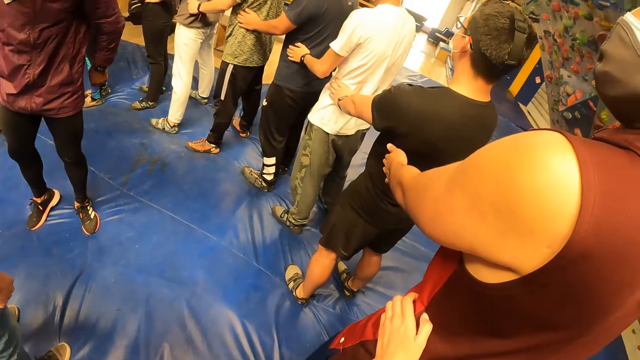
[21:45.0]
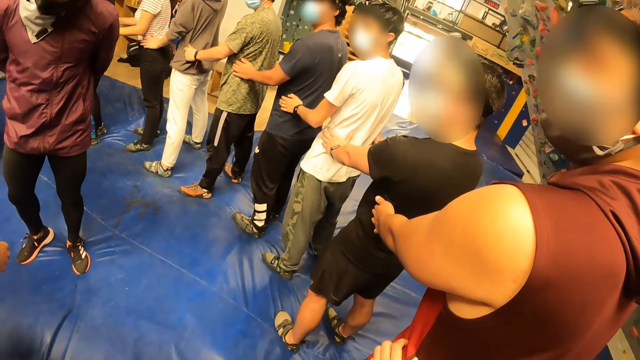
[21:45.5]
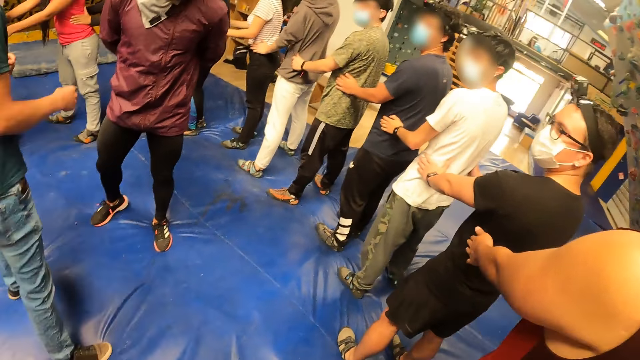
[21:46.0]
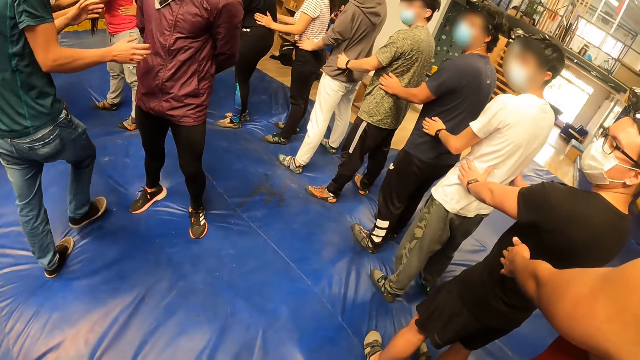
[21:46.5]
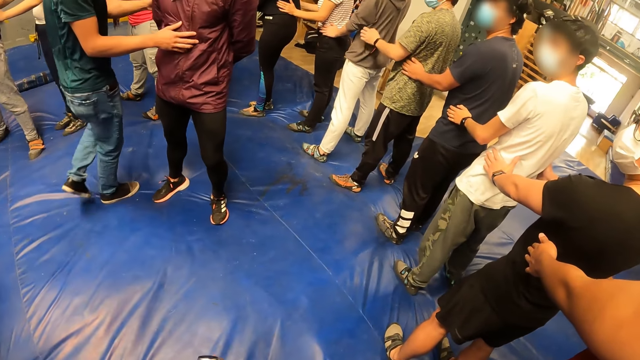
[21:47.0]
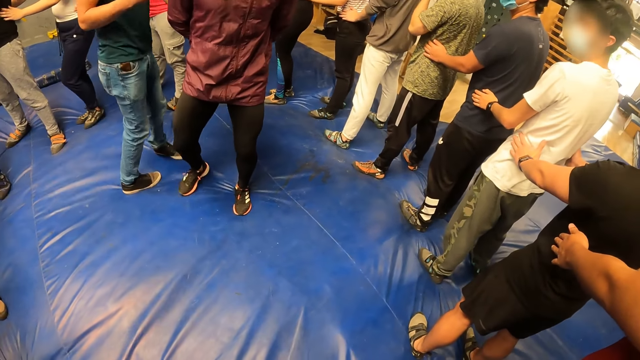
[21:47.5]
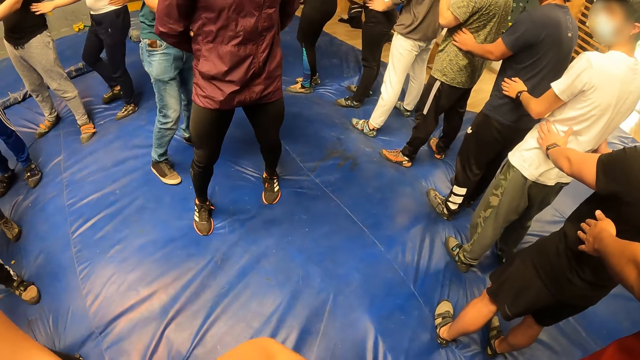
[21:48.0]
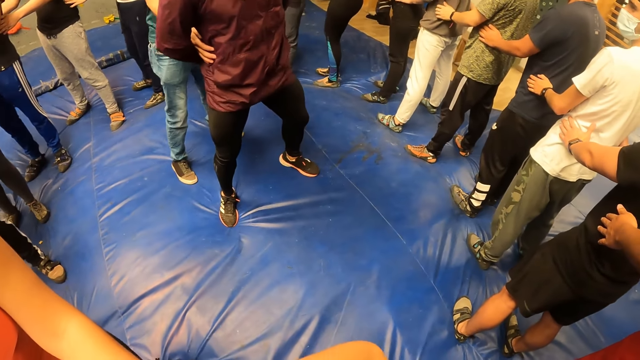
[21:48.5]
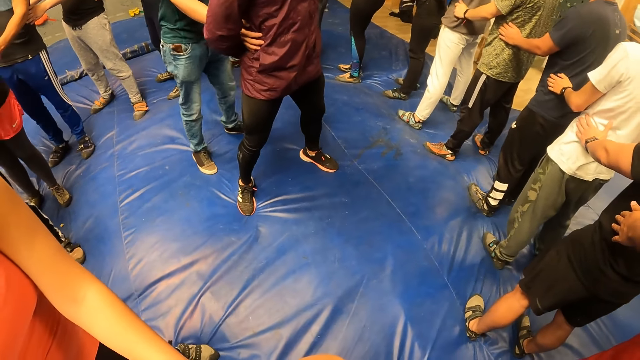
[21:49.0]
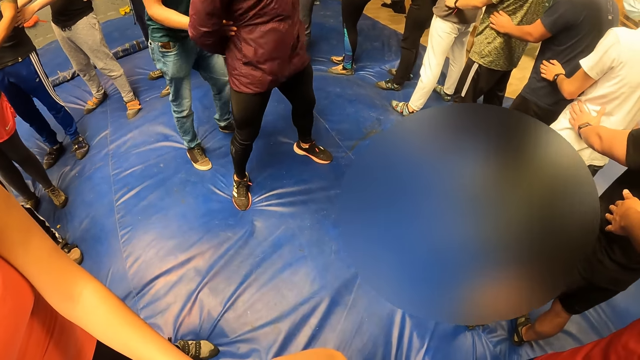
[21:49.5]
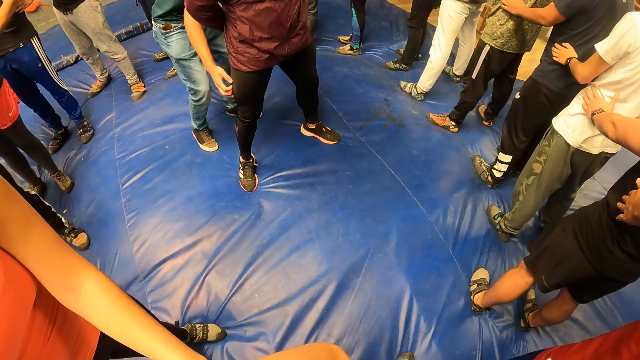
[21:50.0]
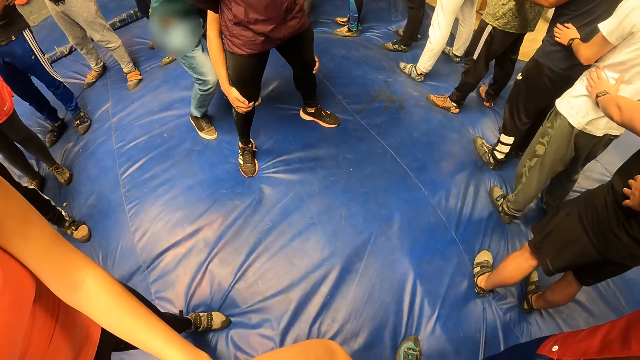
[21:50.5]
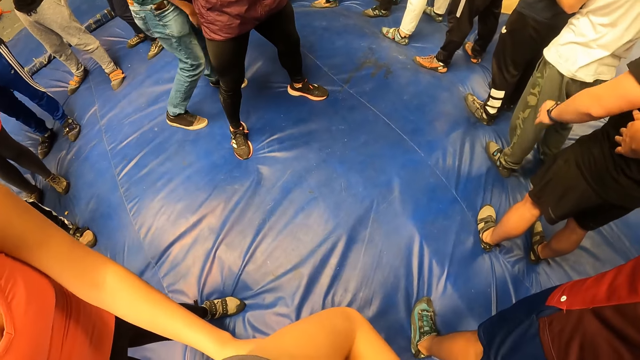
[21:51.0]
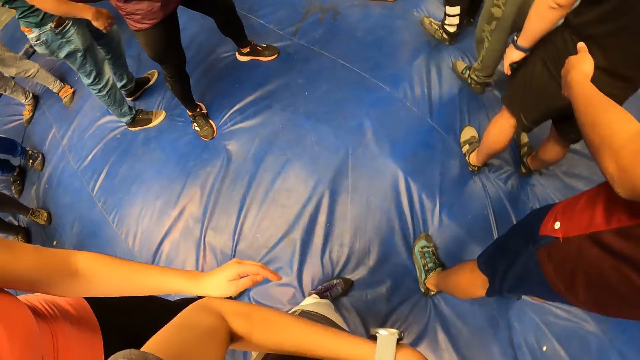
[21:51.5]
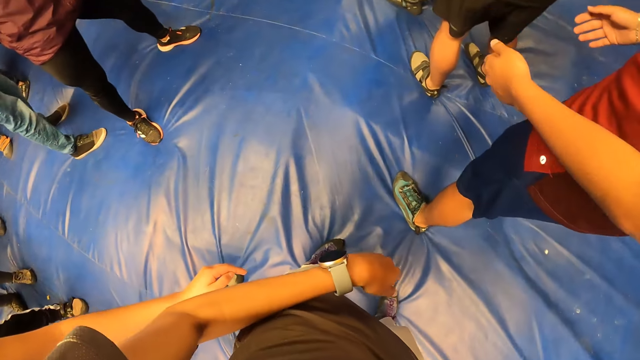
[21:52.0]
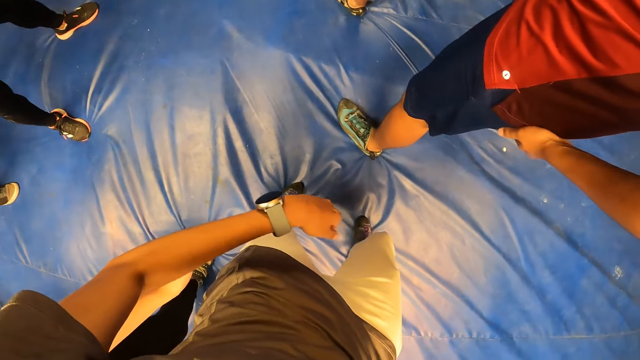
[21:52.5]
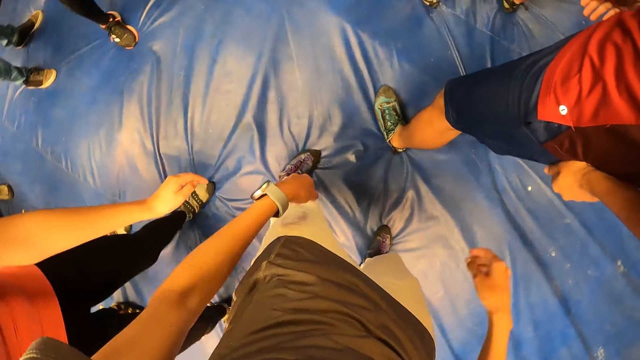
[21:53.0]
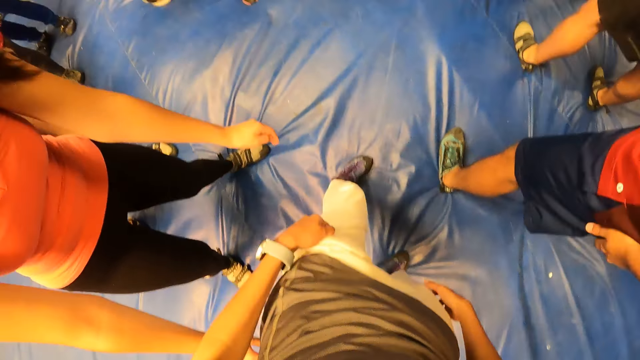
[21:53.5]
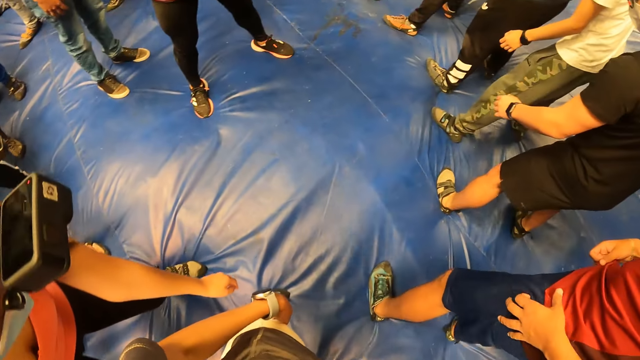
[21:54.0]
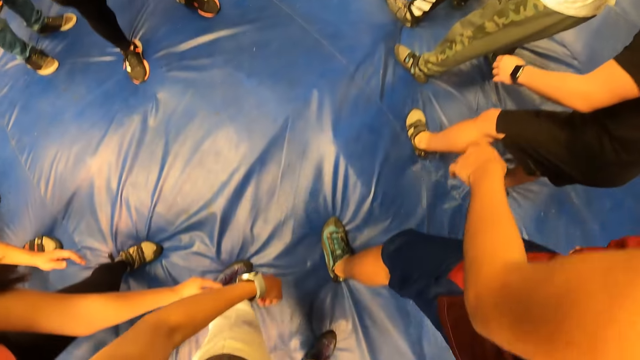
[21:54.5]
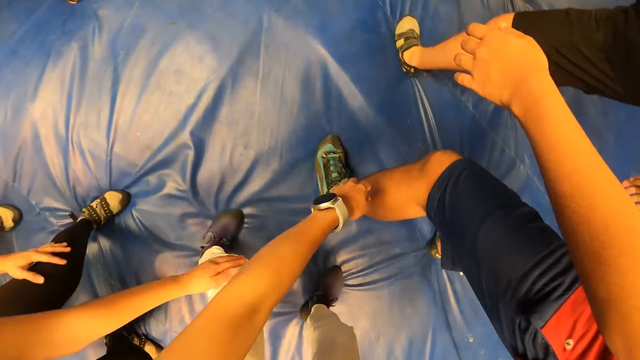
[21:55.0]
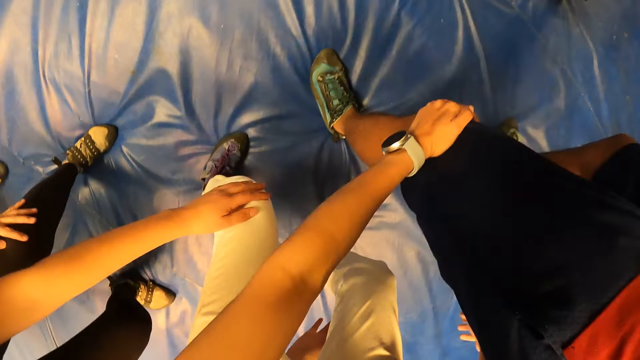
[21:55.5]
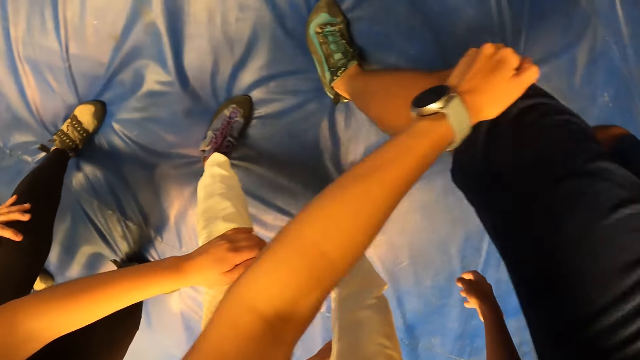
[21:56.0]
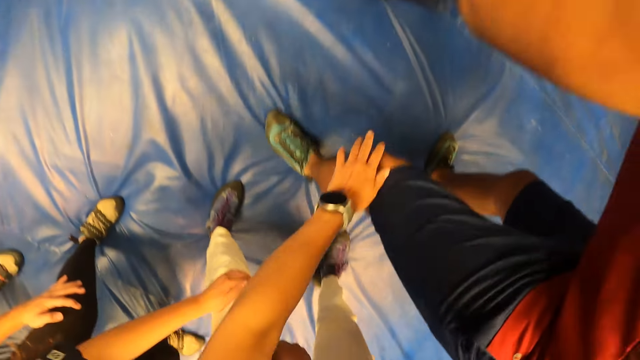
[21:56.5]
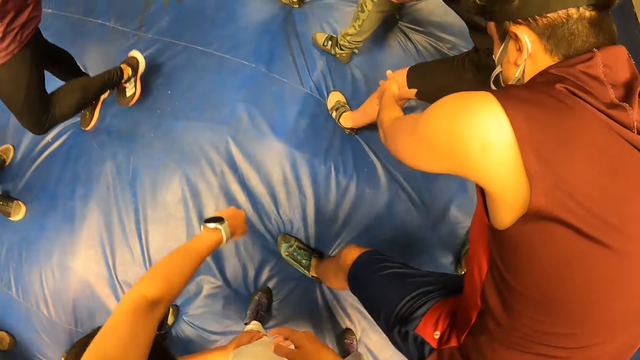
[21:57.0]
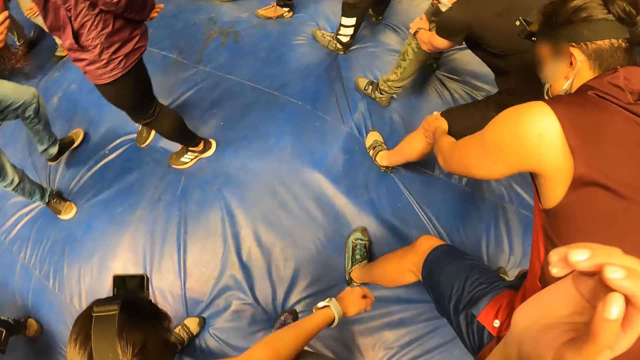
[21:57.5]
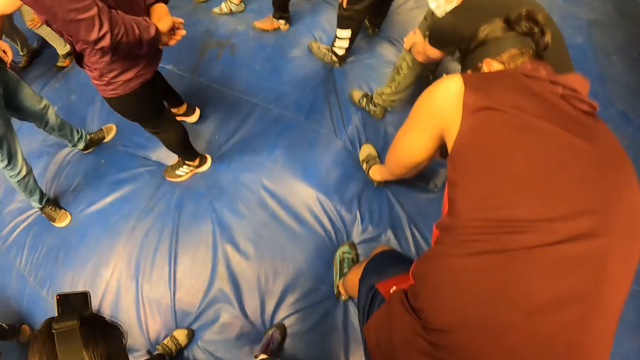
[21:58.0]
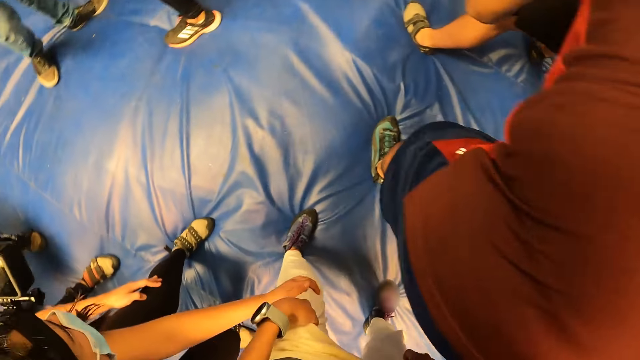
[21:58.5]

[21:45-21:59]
A man holds another man. The other man turns. The first man bends, touches the other man's legs and stands. The camera wearer looks down.

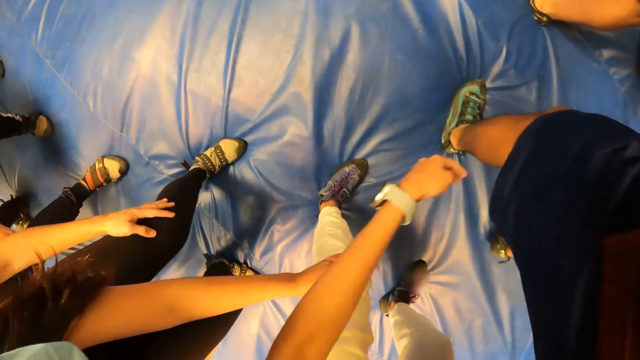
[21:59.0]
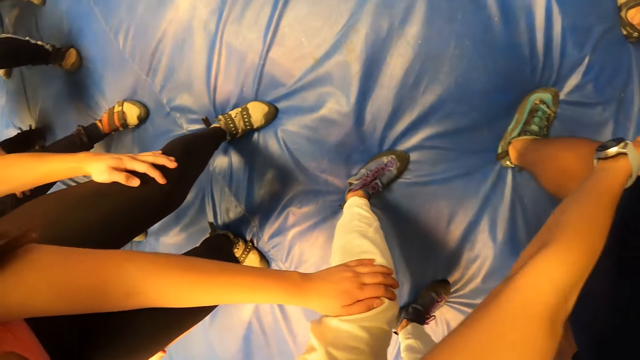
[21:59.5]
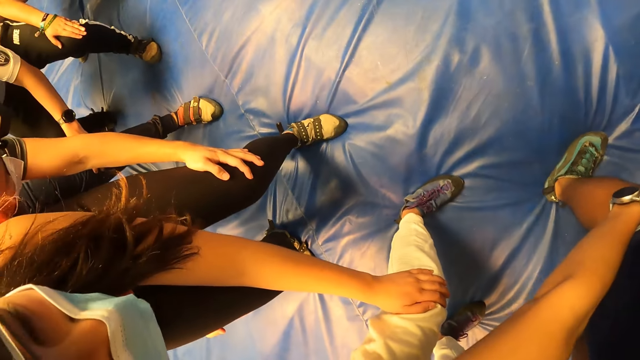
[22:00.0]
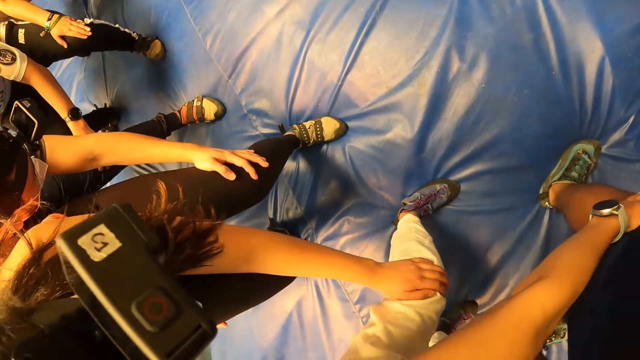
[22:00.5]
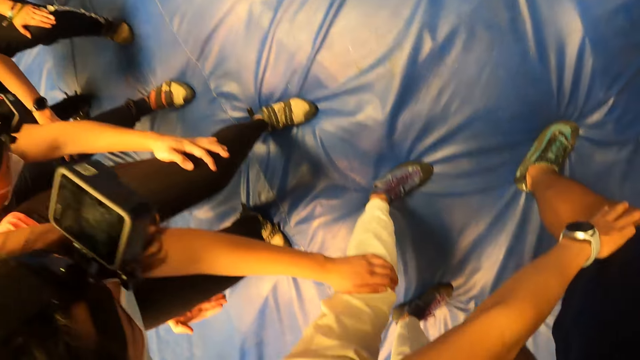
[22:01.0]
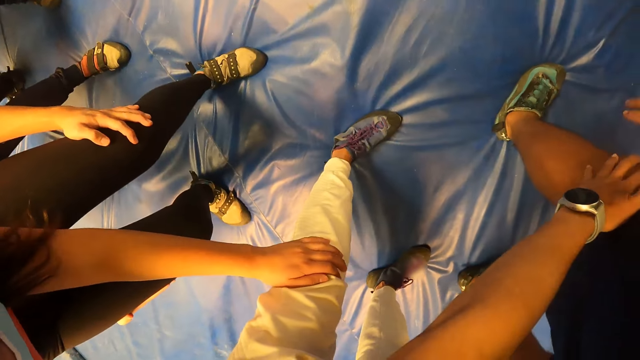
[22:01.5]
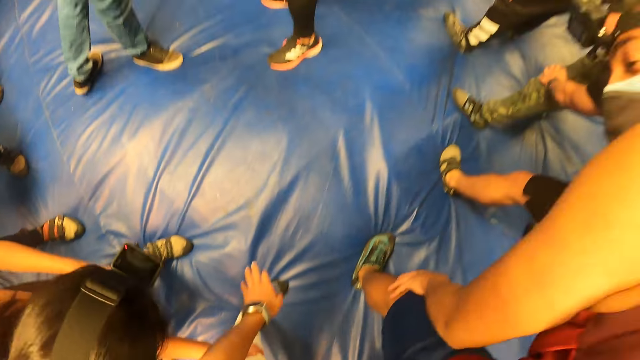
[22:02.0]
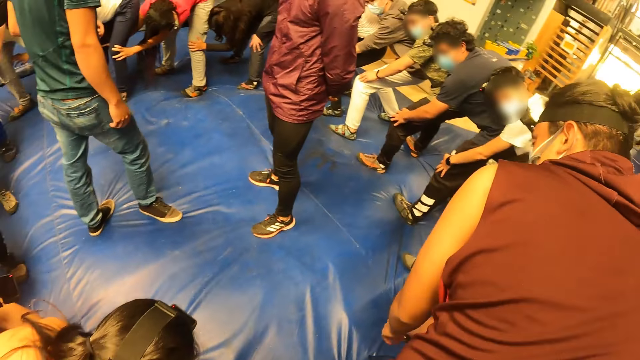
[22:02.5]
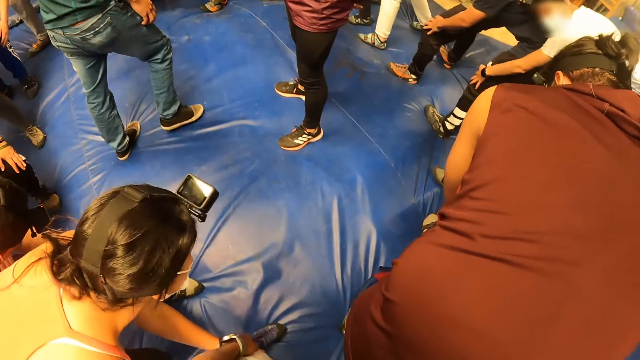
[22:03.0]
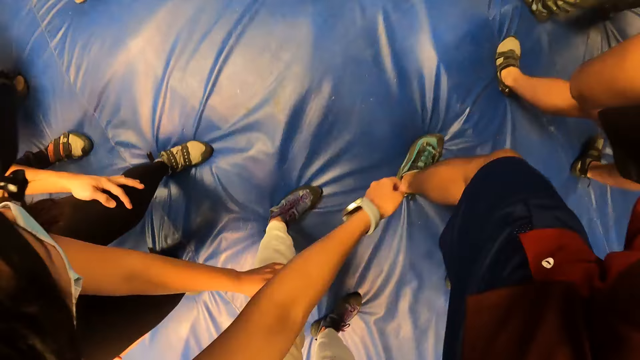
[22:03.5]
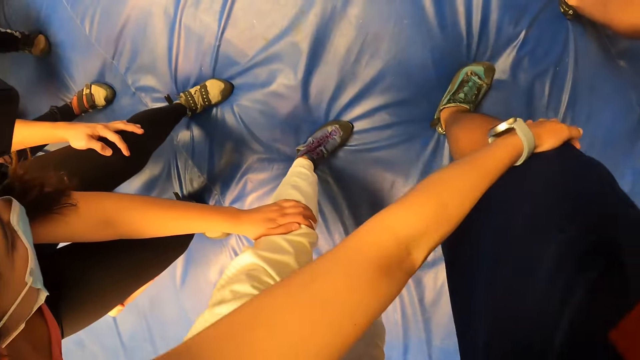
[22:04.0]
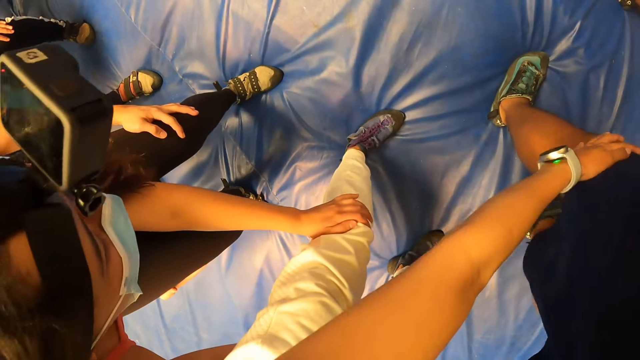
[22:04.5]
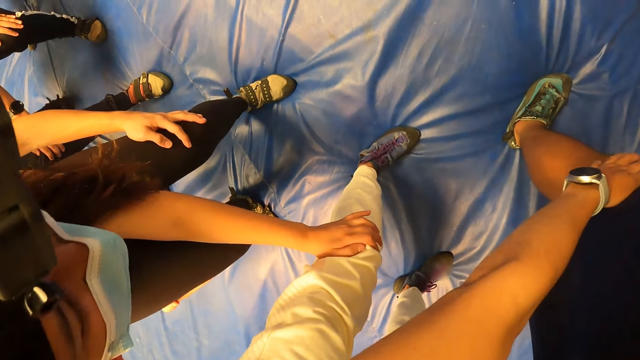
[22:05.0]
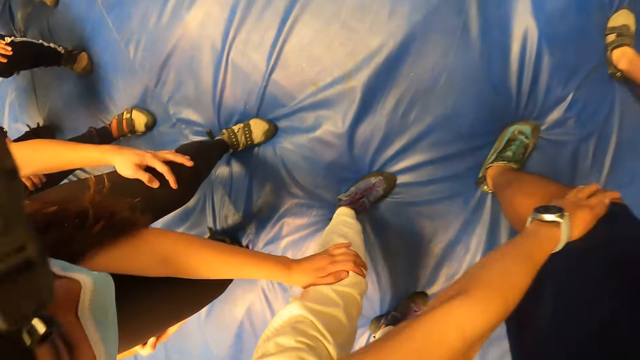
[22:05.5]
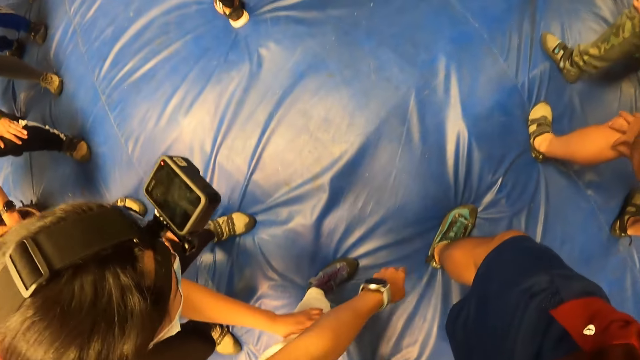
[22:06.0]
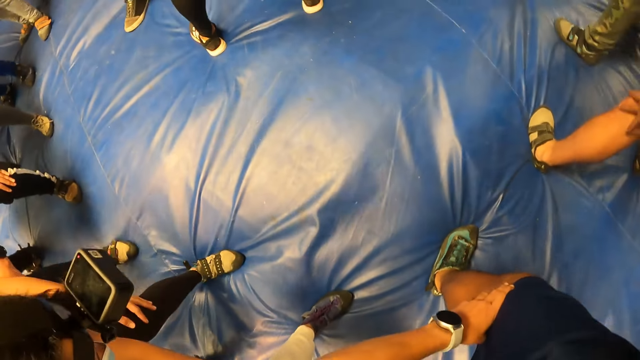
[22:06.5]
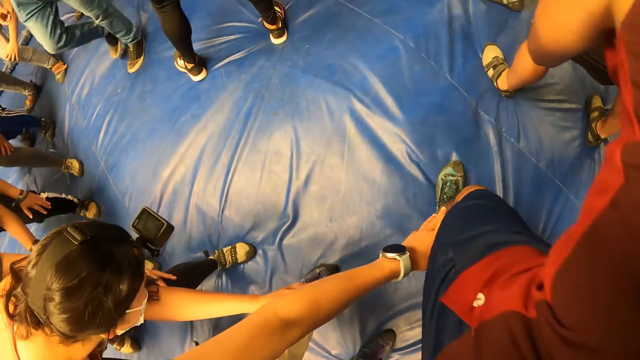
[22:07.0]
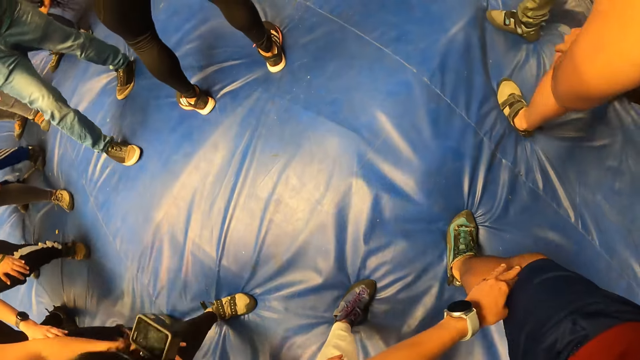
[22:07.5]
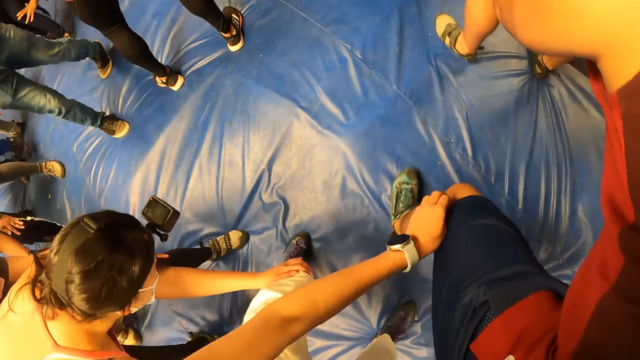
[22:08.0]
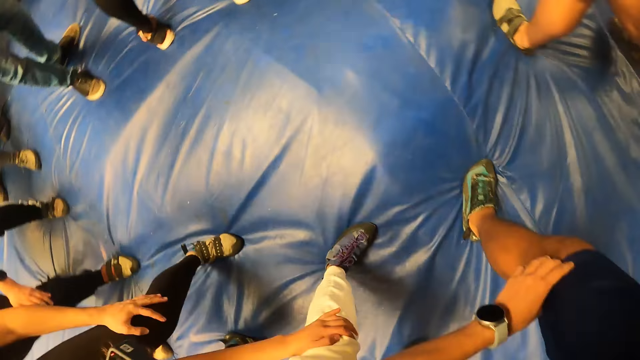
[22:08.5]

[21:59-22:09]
The camera wearer looks around.
